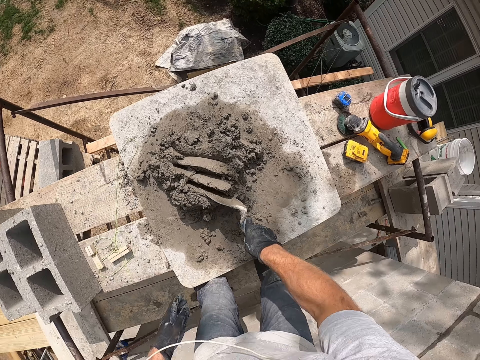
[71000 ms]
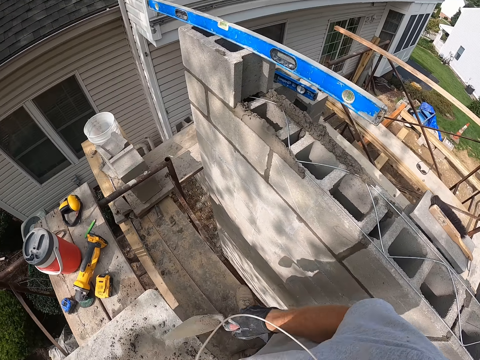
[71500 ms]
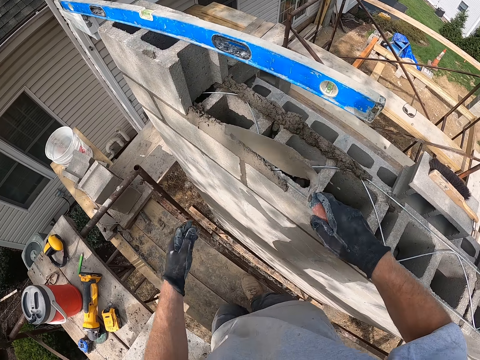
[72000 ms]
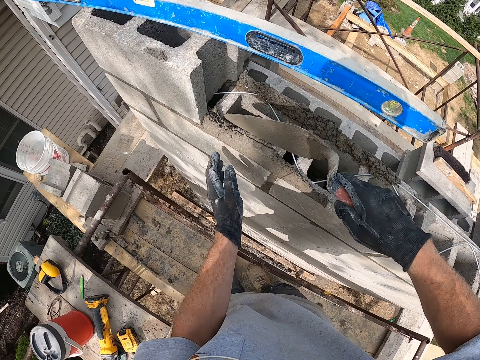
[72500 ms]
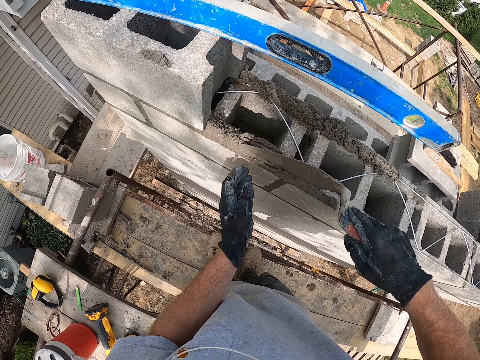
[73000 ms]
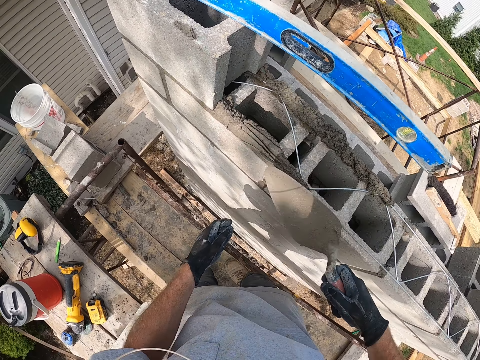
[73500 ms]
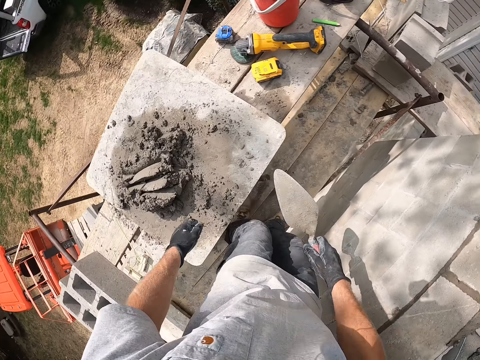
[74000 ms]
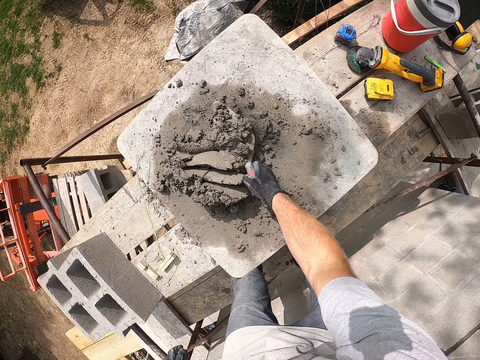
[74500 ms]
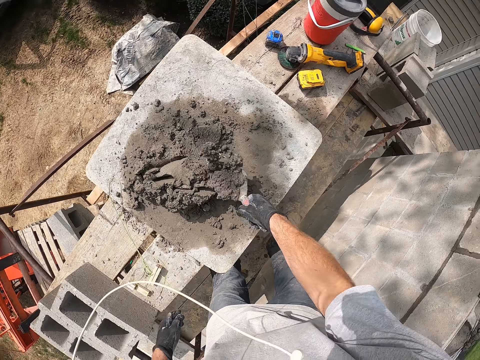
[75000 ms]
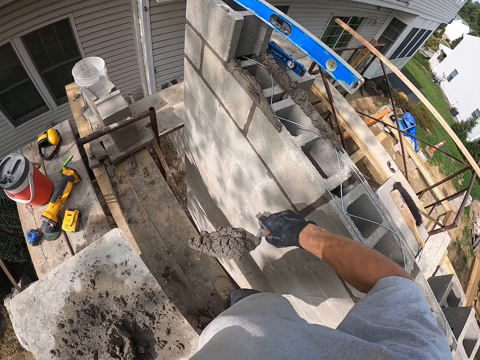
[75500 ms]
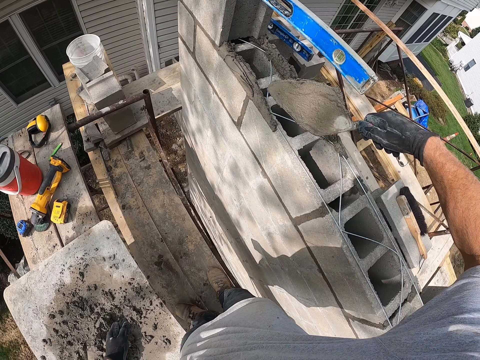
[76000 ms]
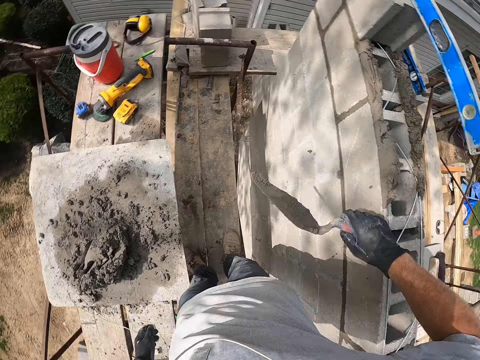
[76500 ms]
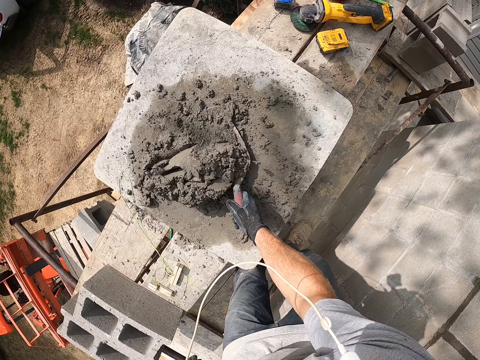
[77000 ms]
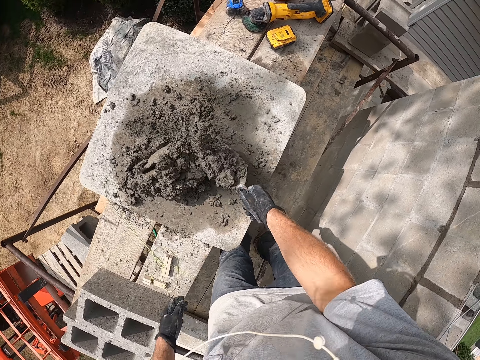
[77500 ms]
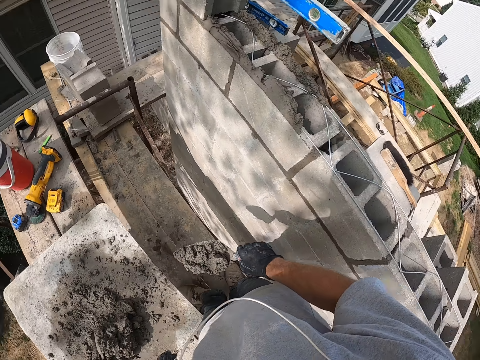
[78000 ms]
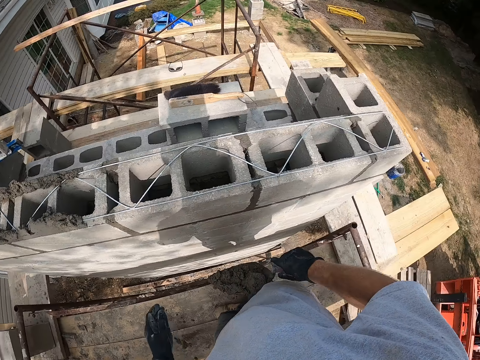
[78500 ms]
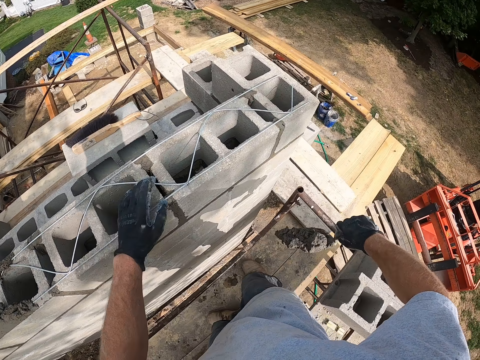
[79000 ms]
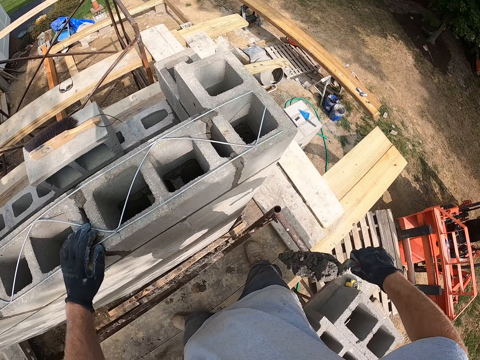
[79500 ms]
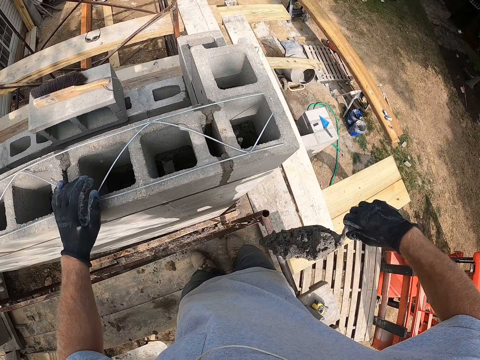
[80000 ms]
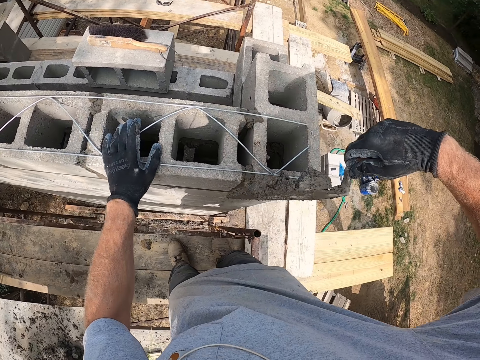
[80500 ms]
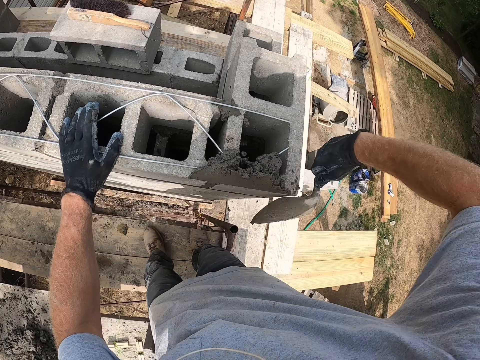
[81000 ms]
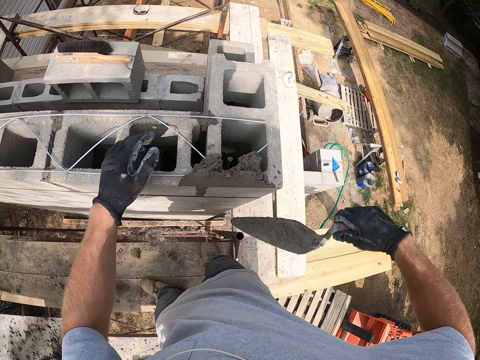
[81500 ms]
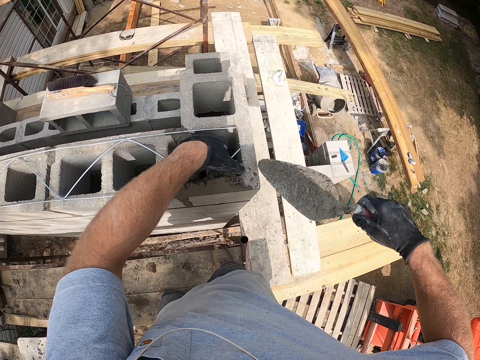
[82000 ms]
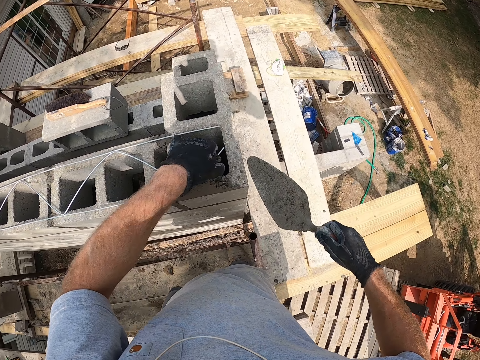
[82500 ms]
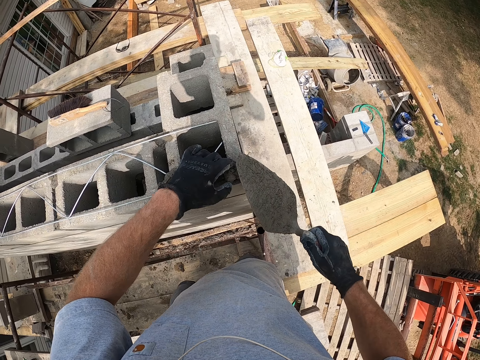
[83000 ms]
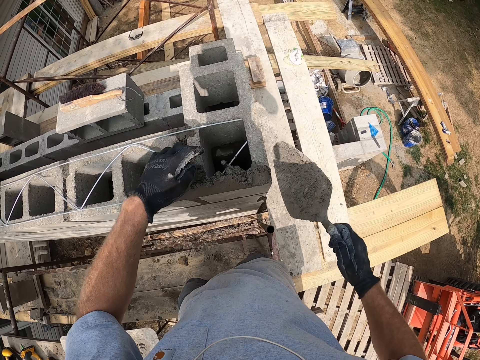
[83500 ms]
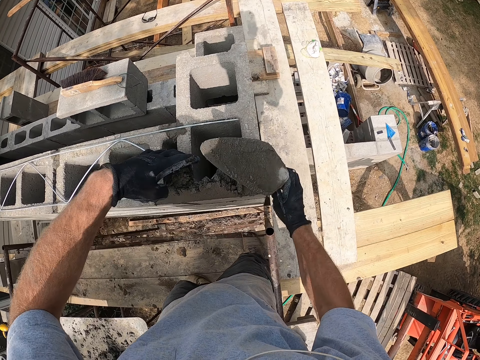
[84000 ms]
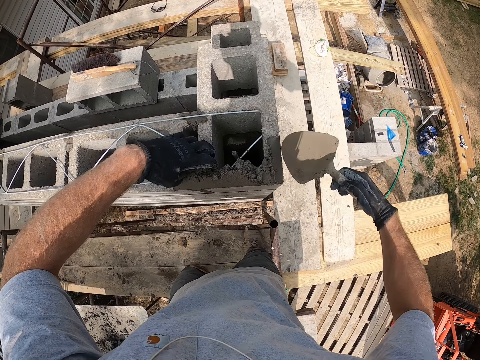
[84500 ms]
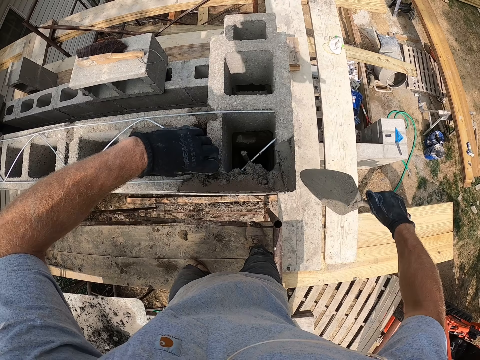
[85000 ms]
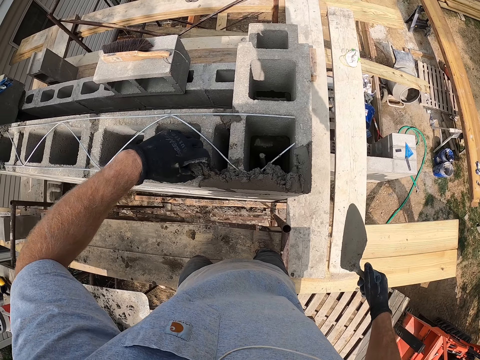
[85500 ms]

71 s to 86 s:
The camera wearer turns around. He hits the mortar on a block or brick with the trowel. He aligns the bricks with the trowel. He takes some mortar from the flat wood with the trowel. He reduces the mortar in the trowel. He puts the mortar on the block with the trowel. He takes some mortar from the flat wood with the trowel. He reduces the mortar in the trowel. He puts the mortar on the block with the trowel. He plasters the mortar on the block with his hand and trowel.

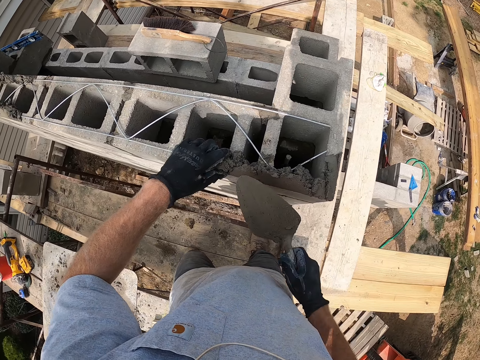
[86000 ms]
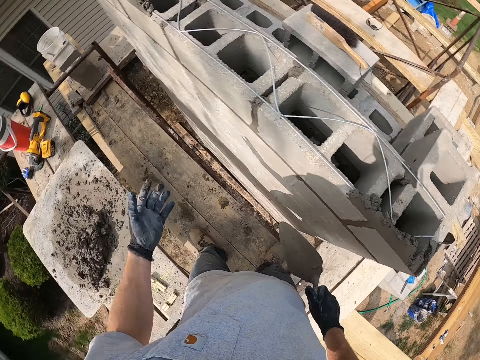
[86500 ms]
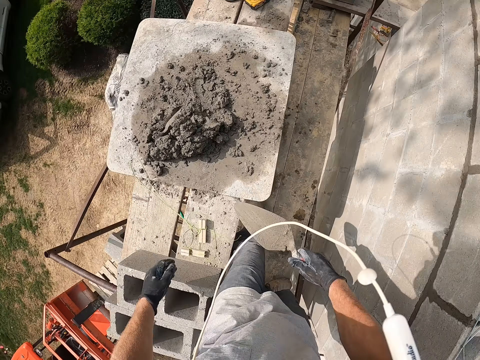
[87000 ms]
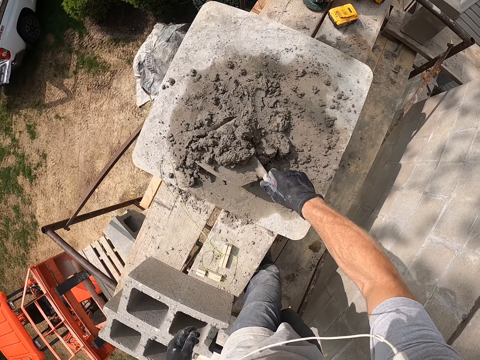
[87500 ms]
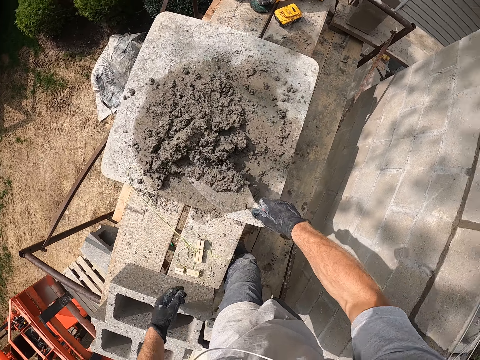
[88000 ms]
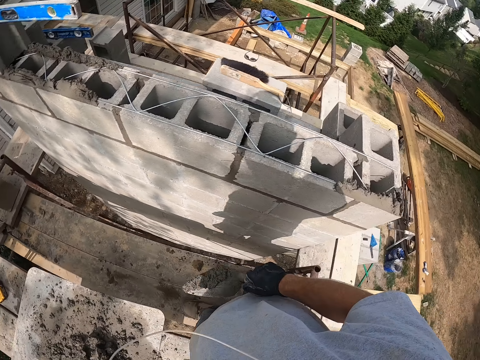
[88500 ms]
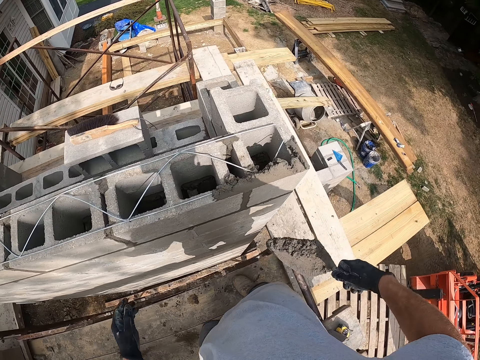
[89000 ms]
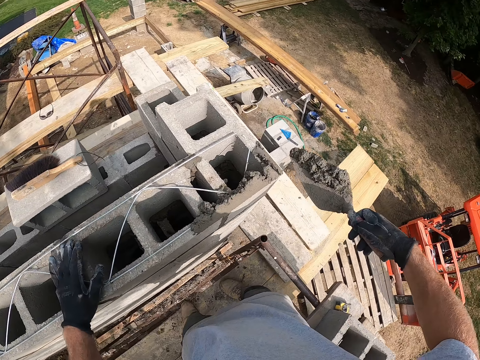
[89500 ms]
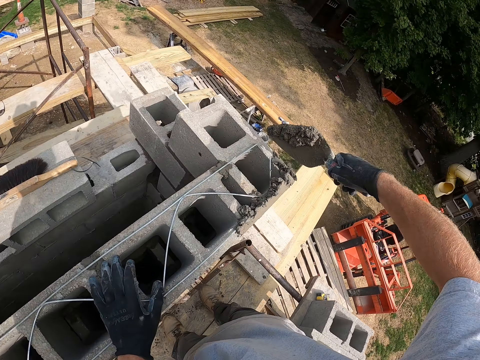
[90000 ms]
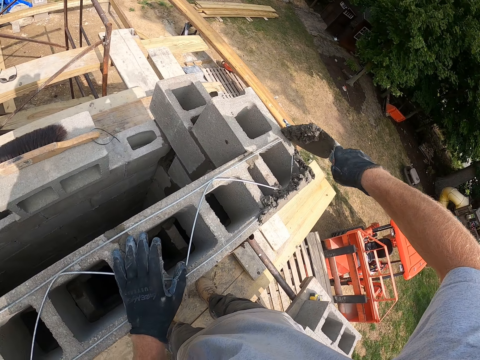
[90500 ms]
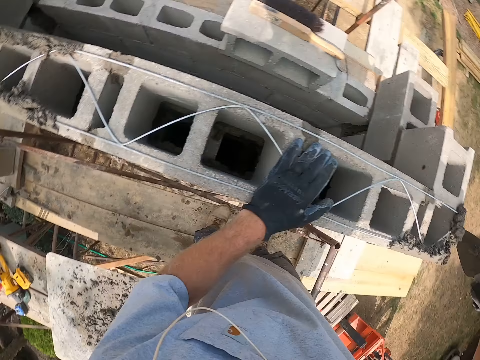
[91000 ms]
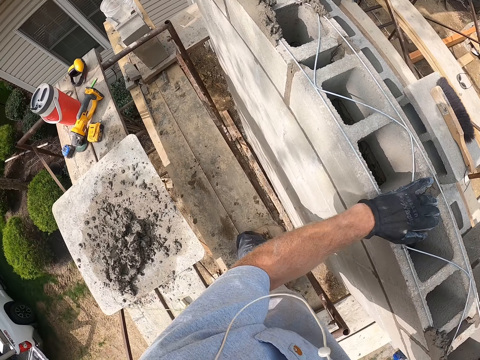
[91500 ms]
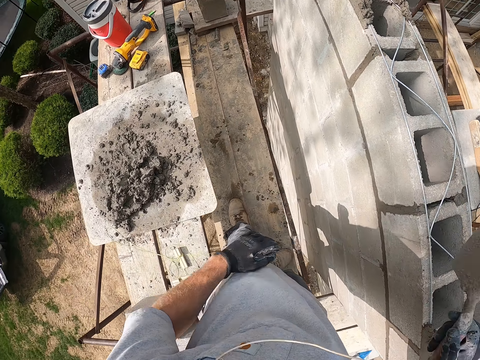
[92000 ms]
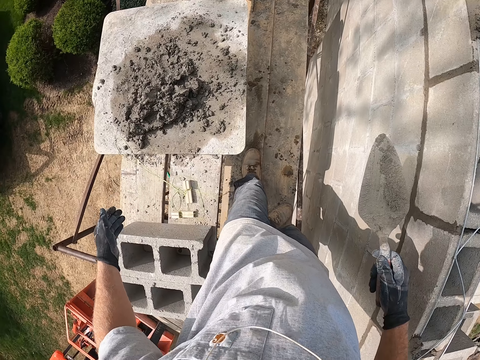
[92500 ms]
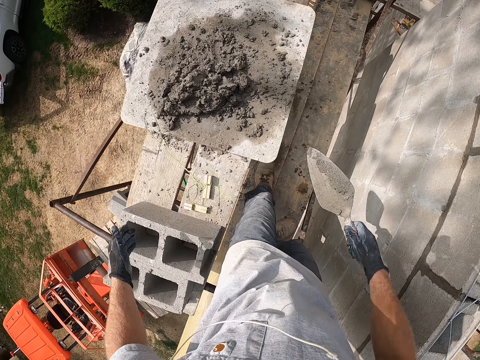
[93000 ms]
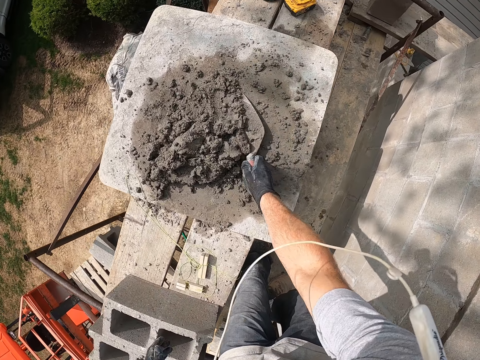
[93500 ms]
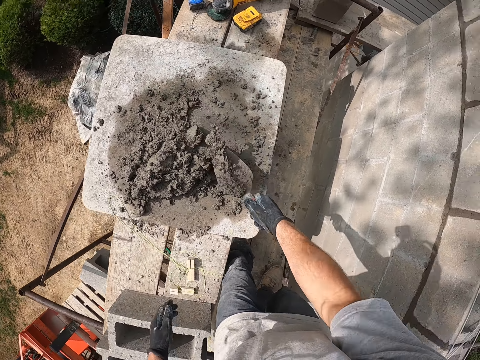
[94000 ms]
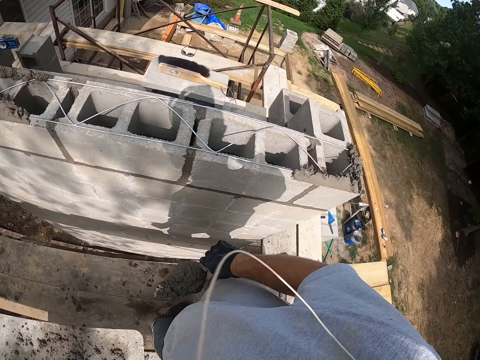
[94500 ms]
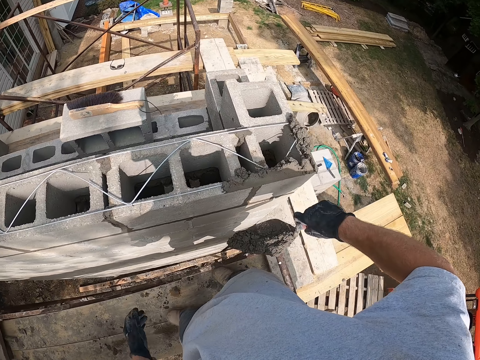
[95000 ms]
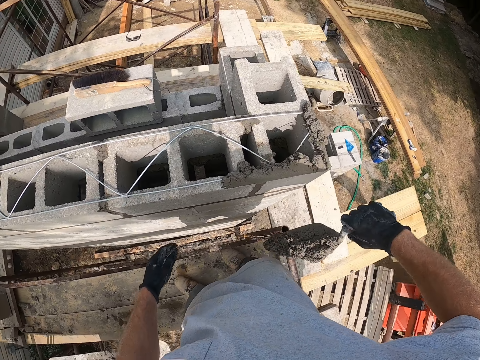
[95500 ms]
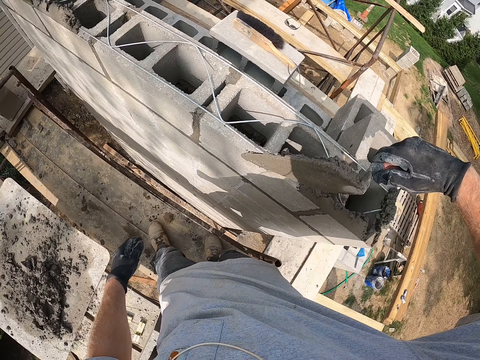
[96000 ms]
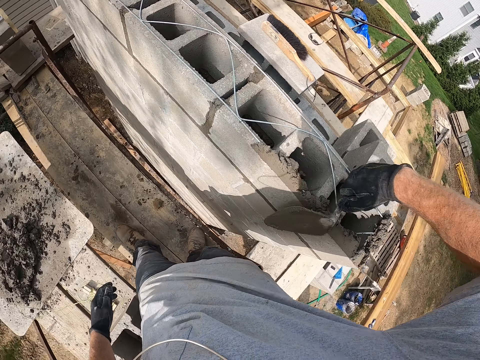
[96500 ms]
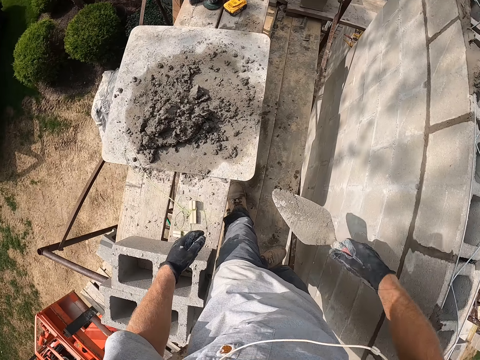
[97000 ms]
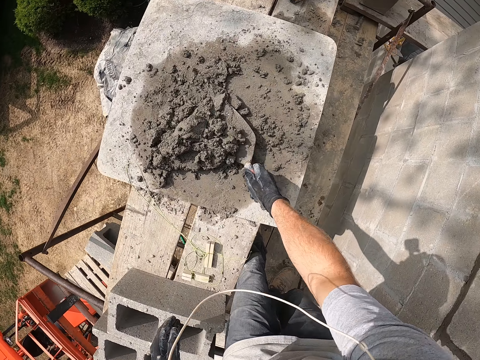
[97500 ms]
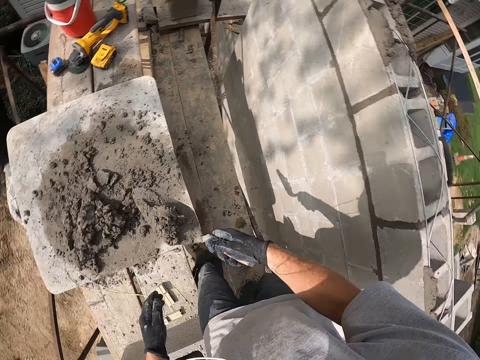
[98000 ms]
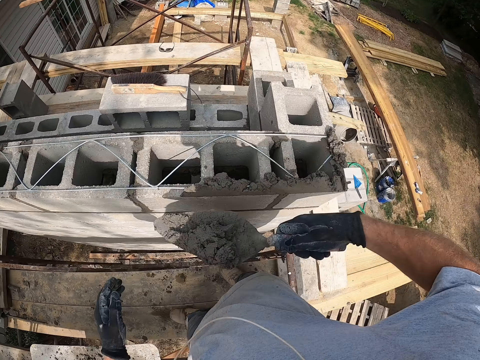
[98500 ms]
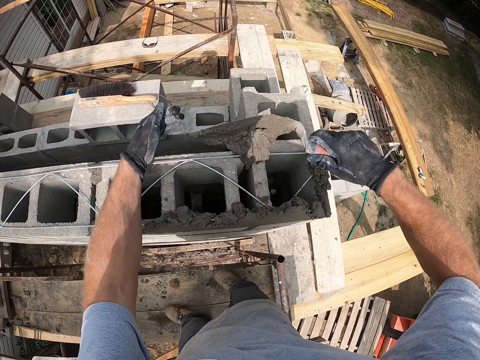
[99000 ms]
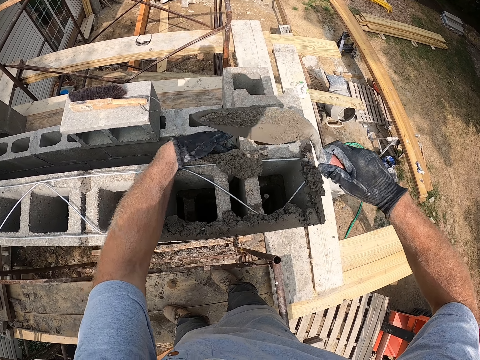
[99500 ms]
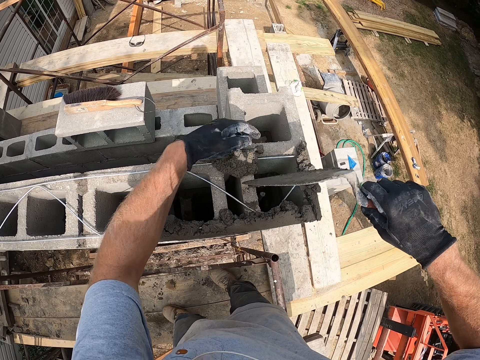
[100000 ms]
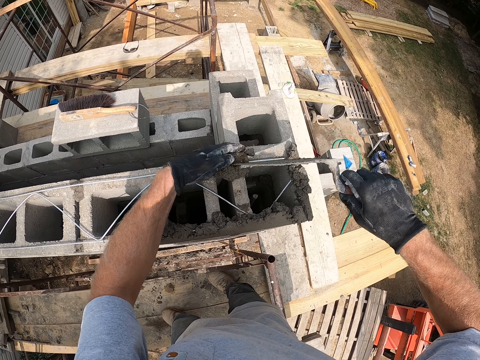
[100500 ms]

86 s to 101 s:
The camera wearer takes some mortar from the flat wood with the trowel. He reduces the mortar in the trowel. He puts the mortar on the block with the trowel. He takes some mortar from the flat wood with the trowel. He reduces the mortar in the trowel. He puts the mortar on the block with the trowel. He puts the mortar on the block with the trowel again. He takes cement with the trowel. He puts the mortar on the block with the trowel. He plasters the mortar on the block with his hand and trowel.
